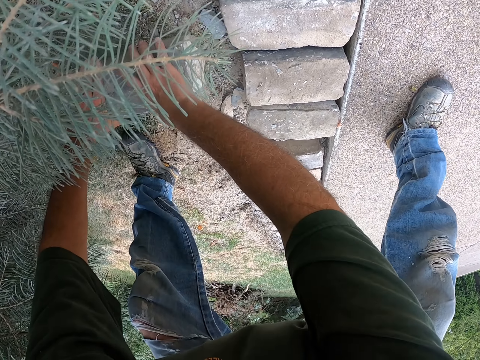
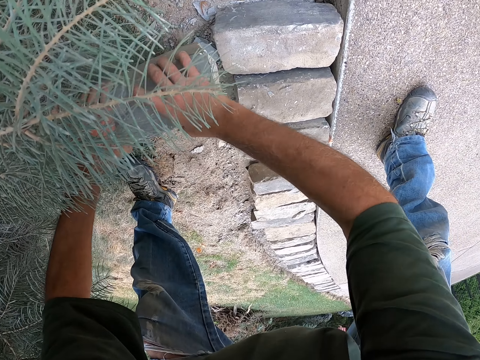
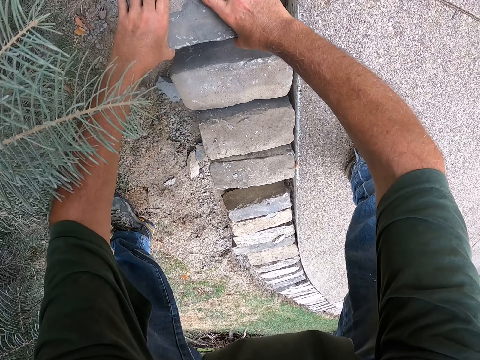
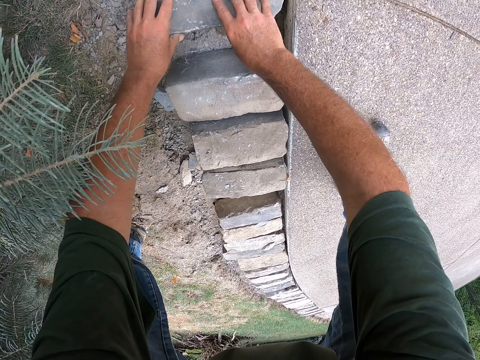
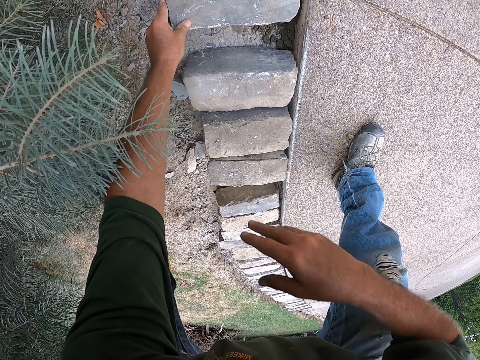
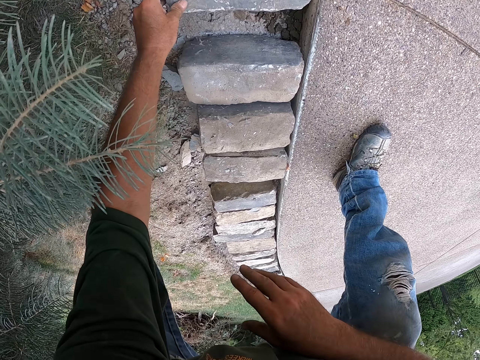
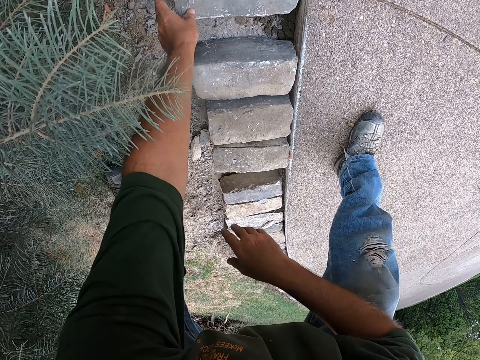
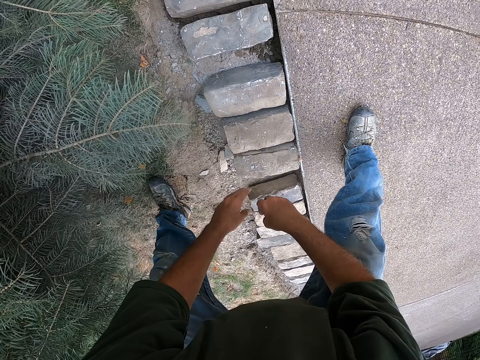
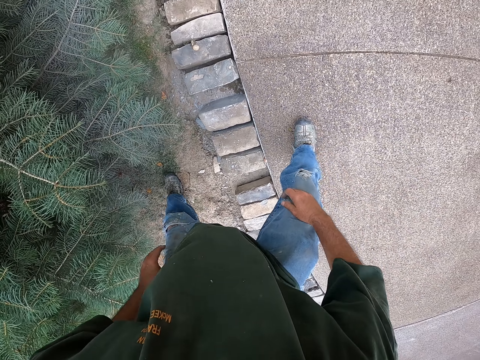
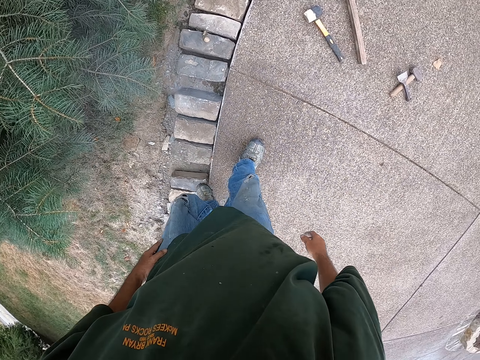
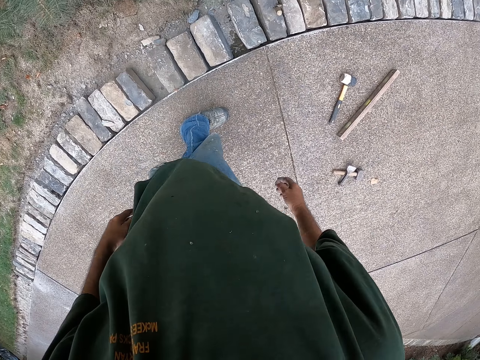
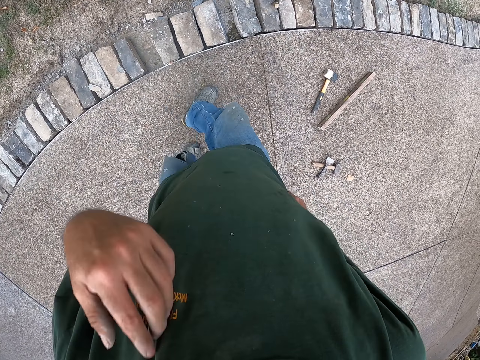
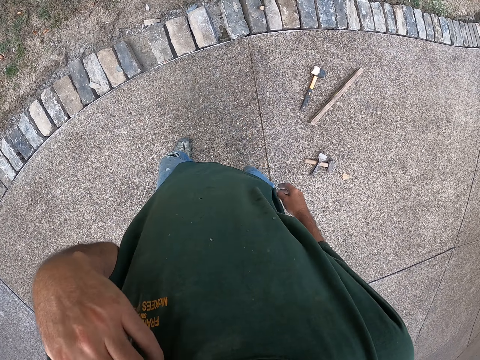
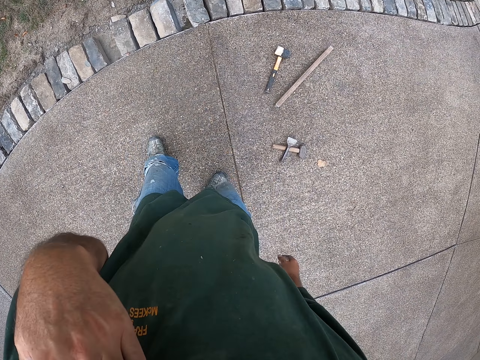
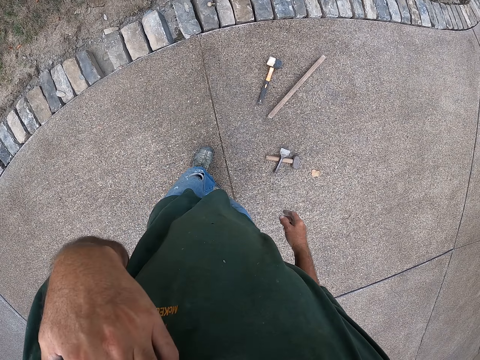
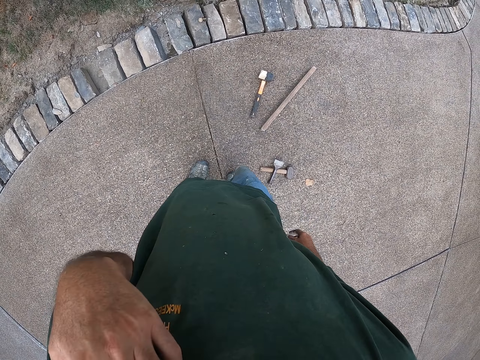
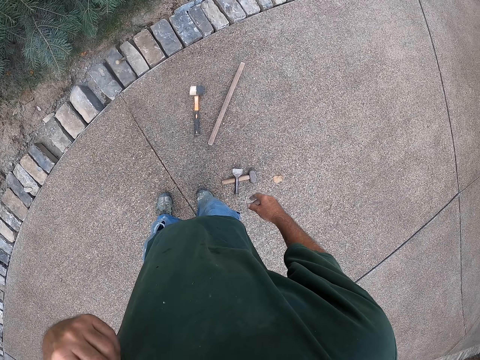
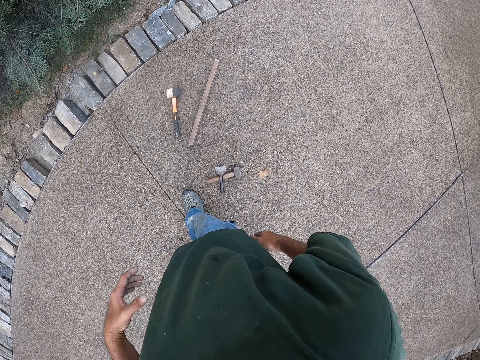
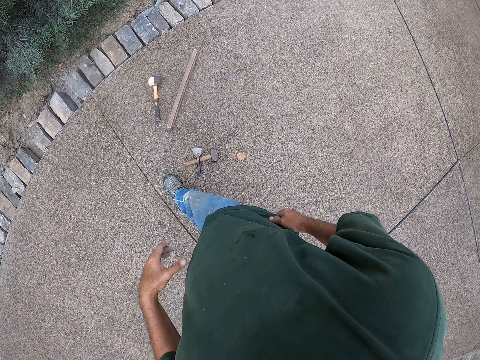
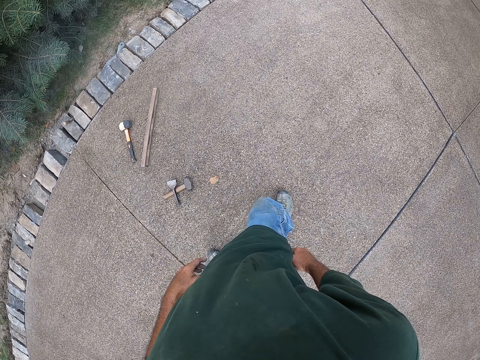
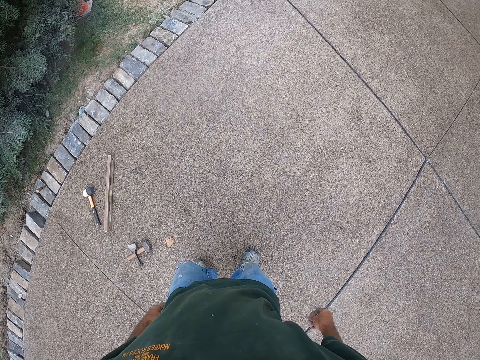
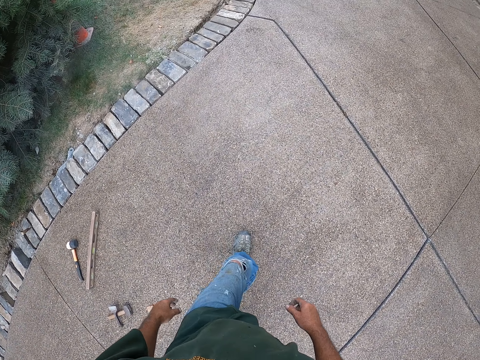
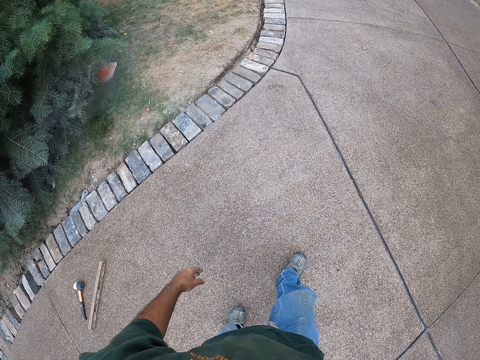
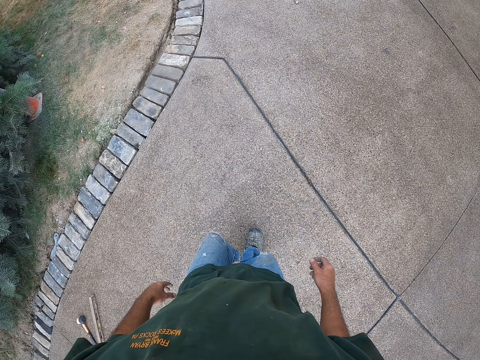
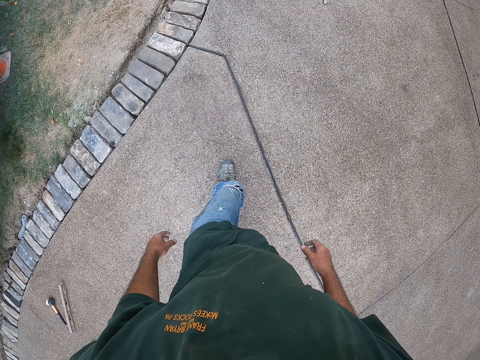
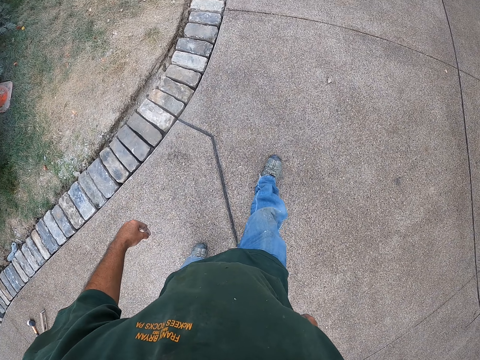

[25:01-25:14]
The camera wearer picks up the brick. He moves the brick. He puts down the brick. He presses the brick. He rises up. He walks around. He looks at the bricks. He lifts his hand. He scratches his shoulder. He puts down his hand. He looks around. He walks beside the bricks.

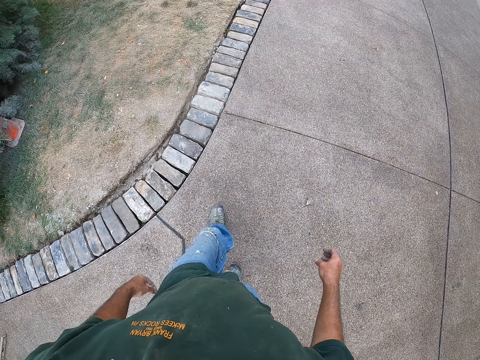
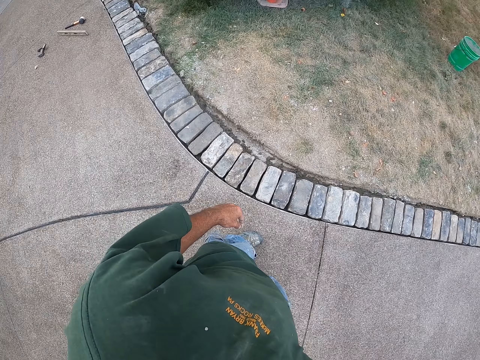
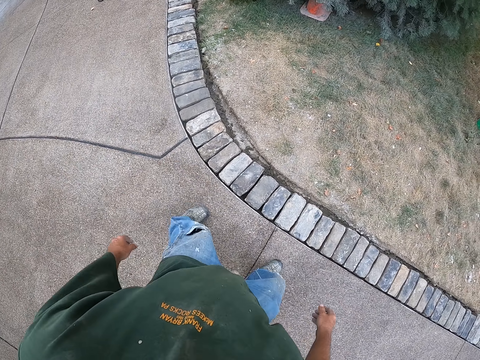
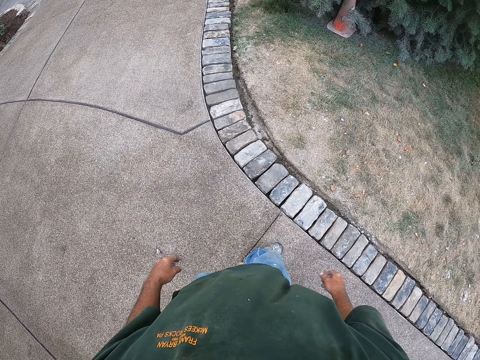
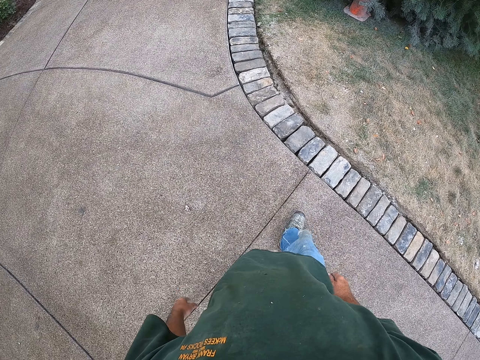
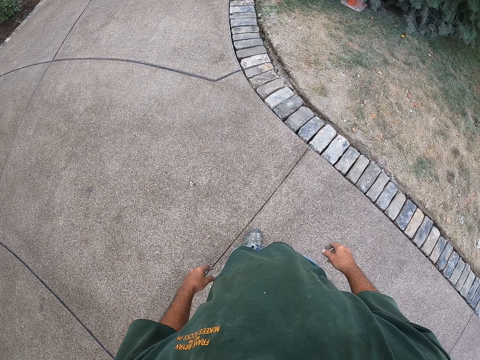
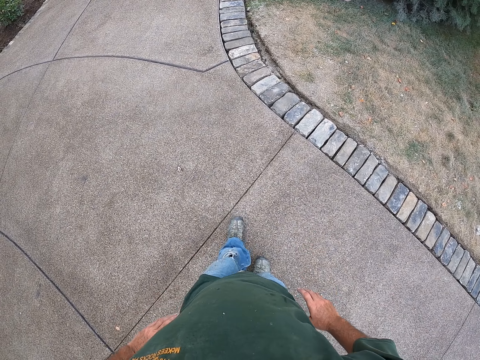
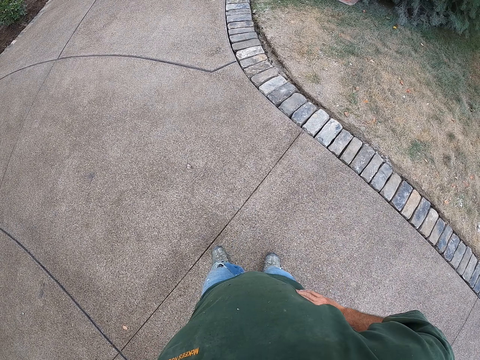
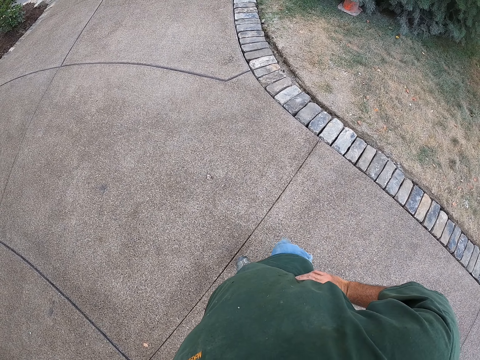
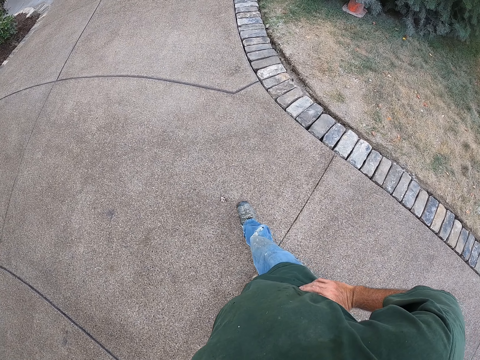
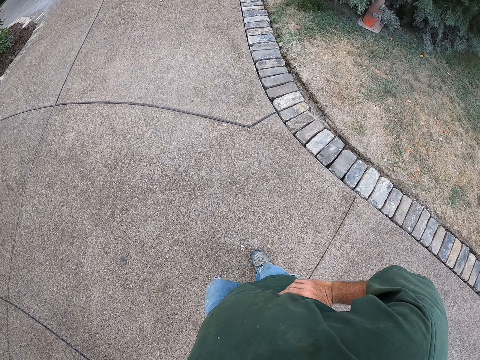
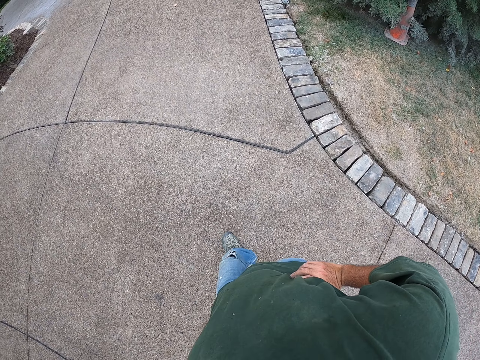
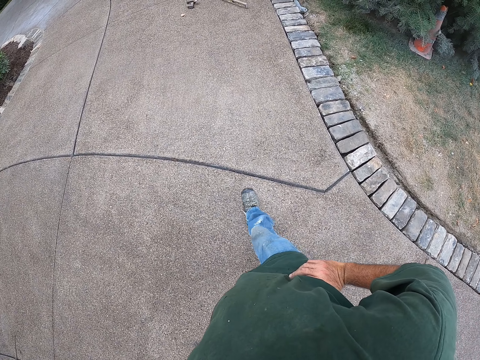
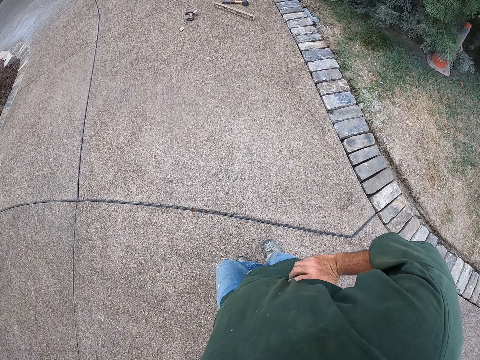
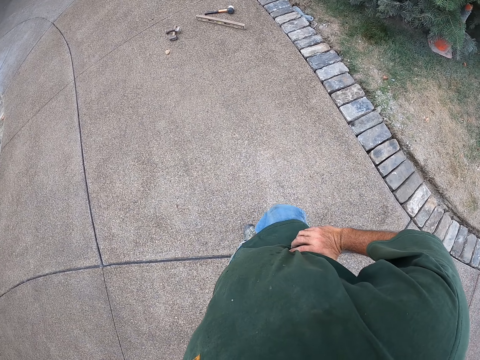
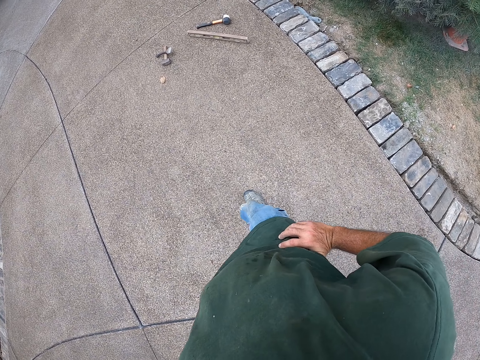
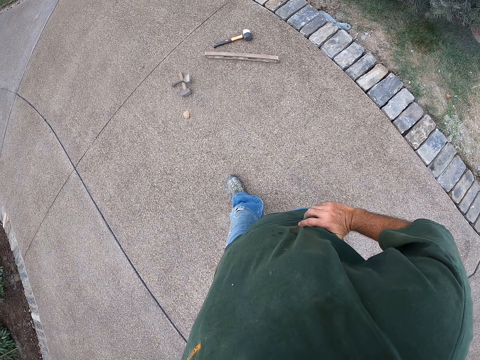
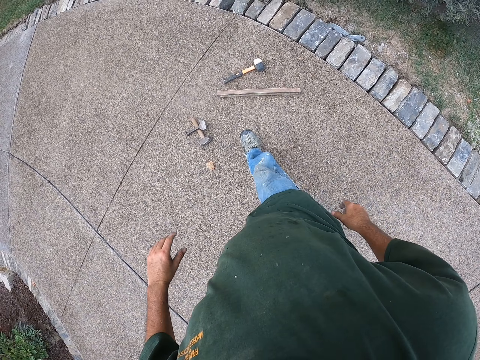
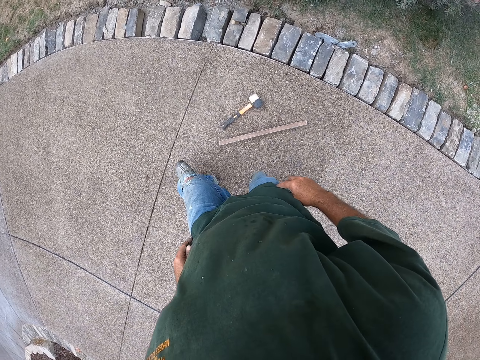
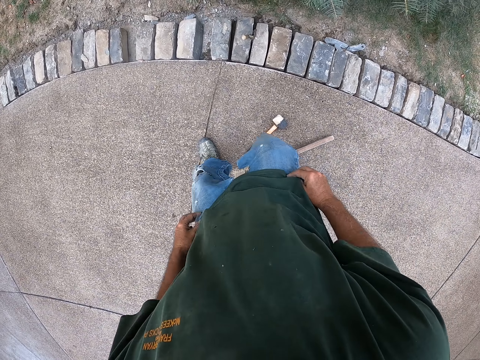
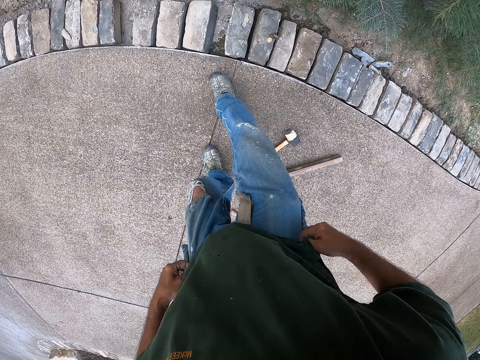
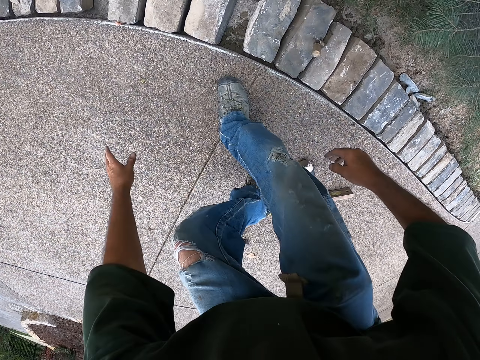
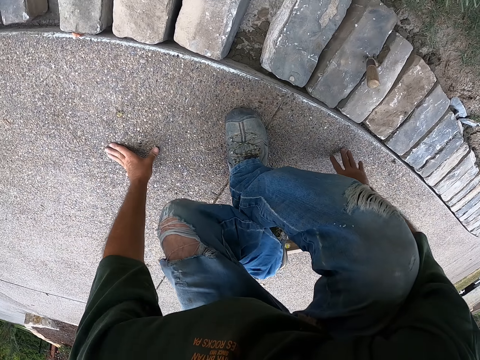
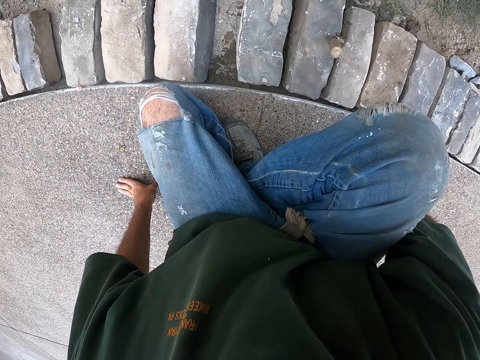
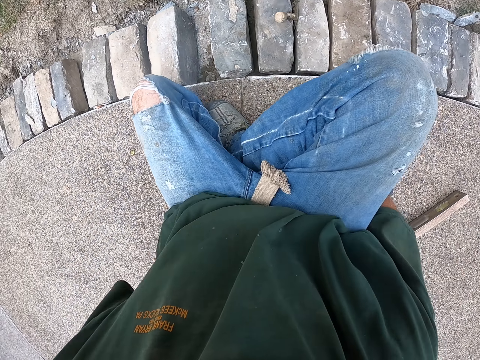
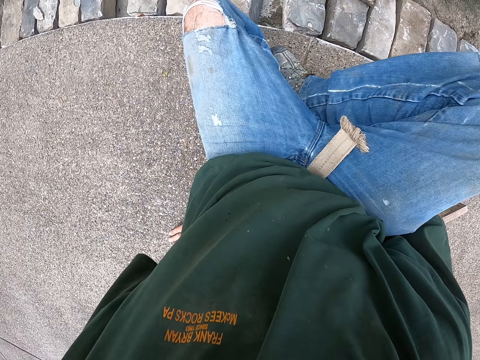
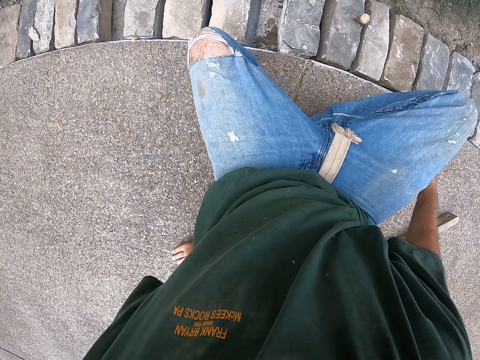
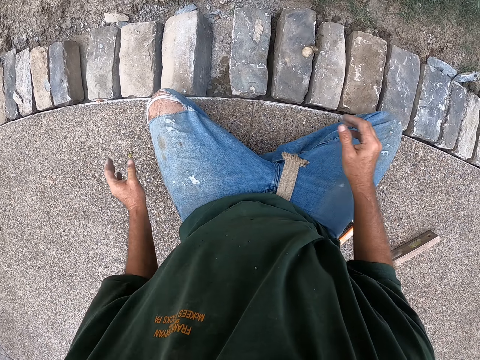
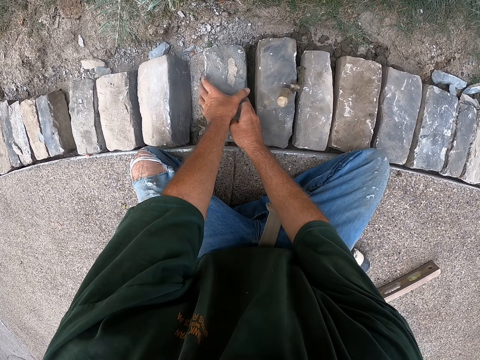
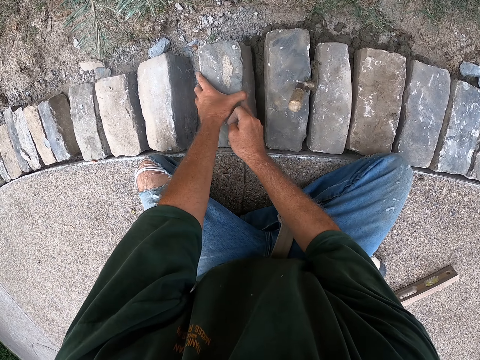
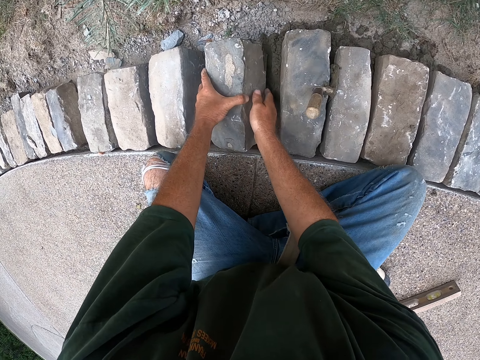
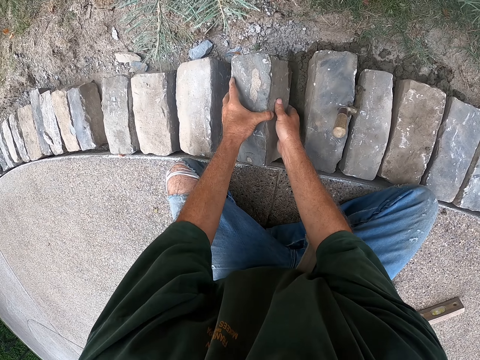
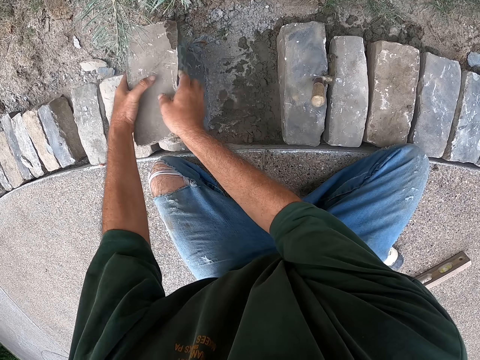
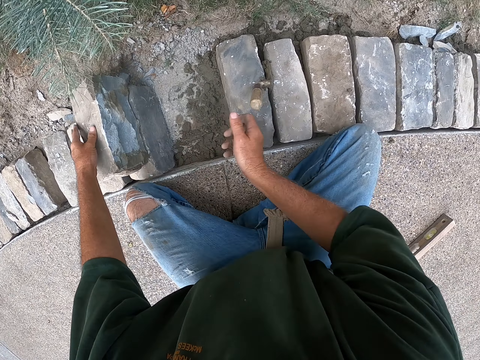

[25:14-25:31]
The camera wearer looks at the bricks. He turns around. He walks backwards on the pavement. He puts his hands on the waist. He walks beside the bricks. He sits on the ground beside the bricks. He holds the brick. He lifts the brick. He puts the brick on top of another.
